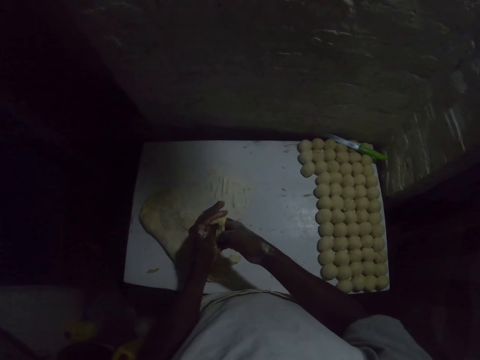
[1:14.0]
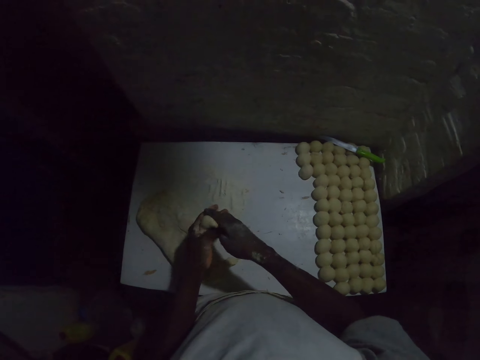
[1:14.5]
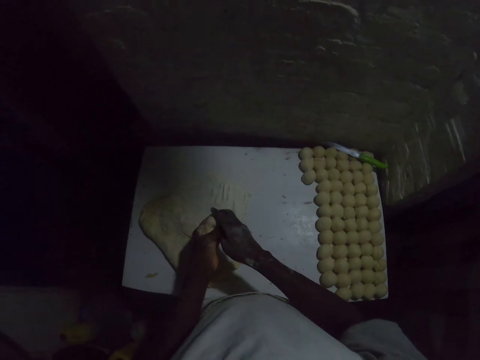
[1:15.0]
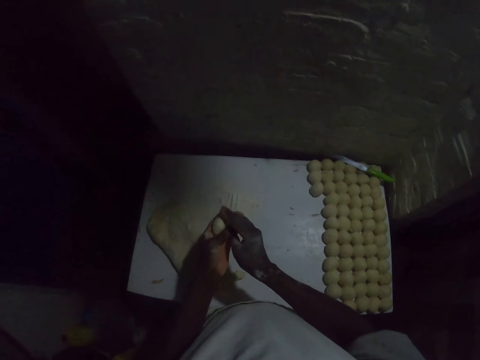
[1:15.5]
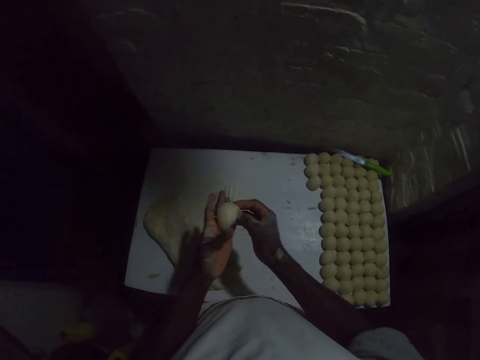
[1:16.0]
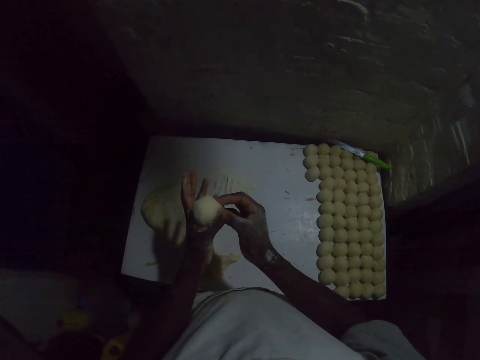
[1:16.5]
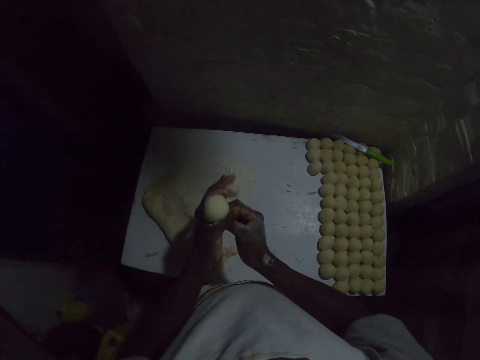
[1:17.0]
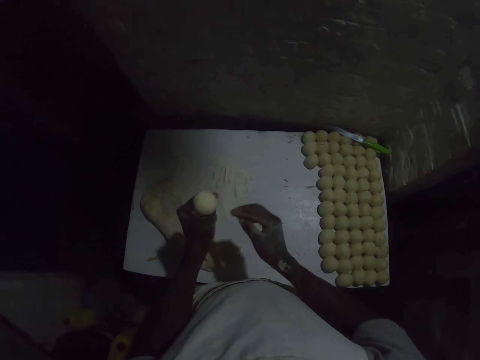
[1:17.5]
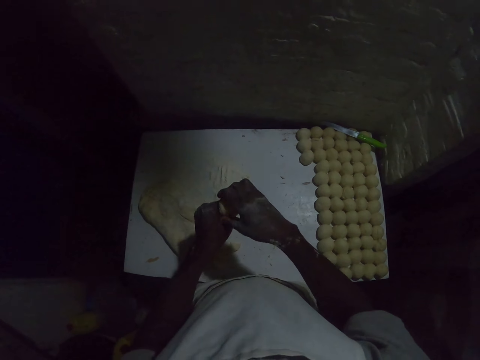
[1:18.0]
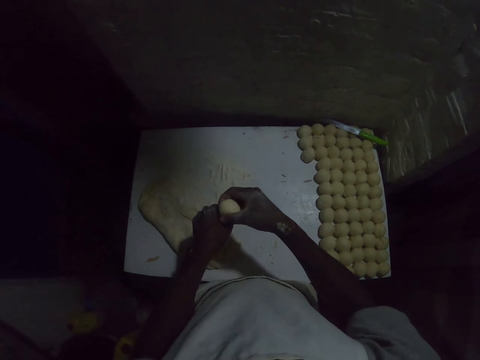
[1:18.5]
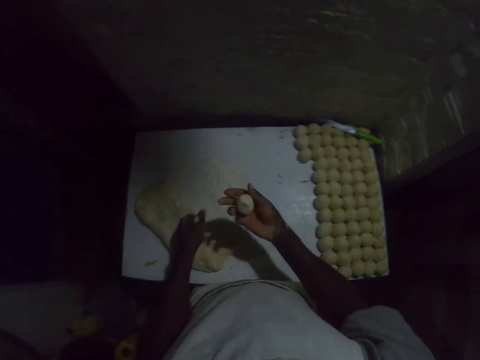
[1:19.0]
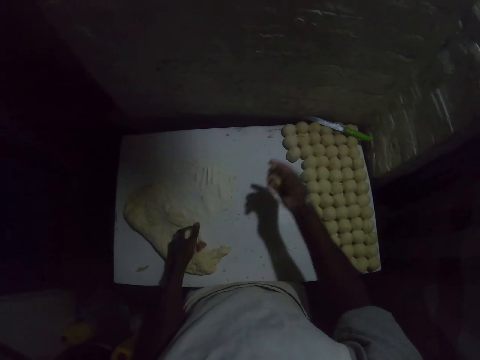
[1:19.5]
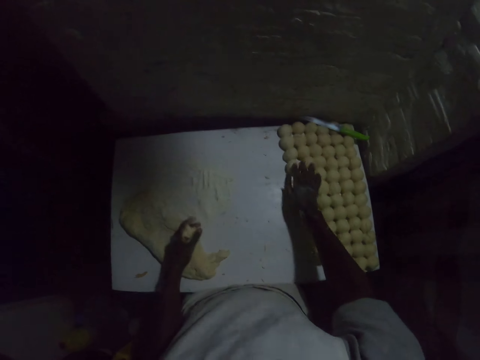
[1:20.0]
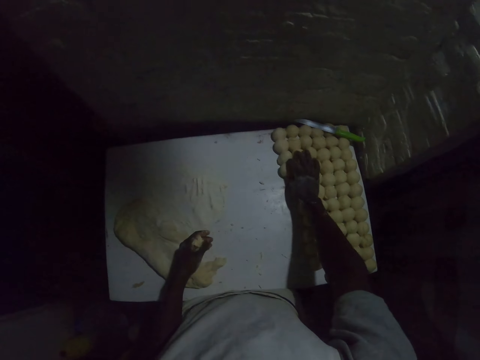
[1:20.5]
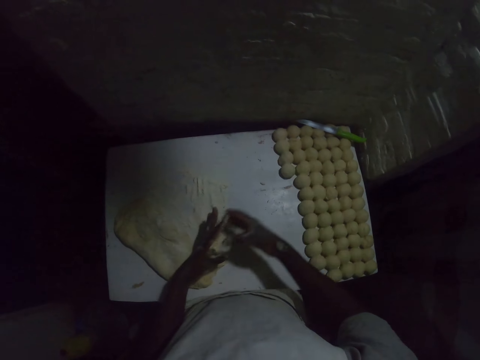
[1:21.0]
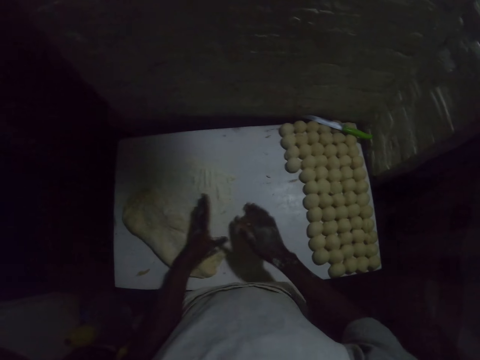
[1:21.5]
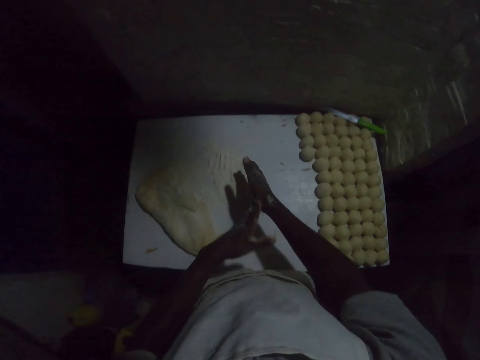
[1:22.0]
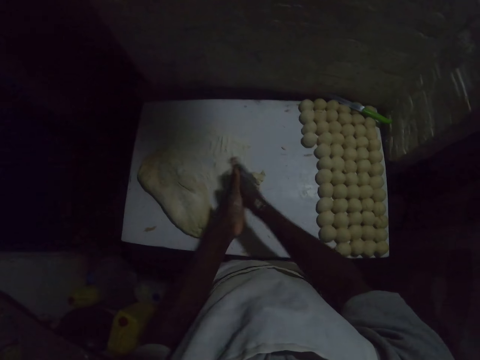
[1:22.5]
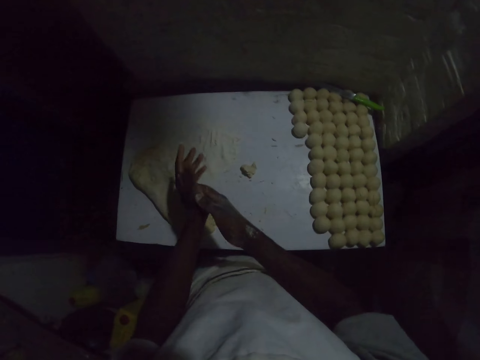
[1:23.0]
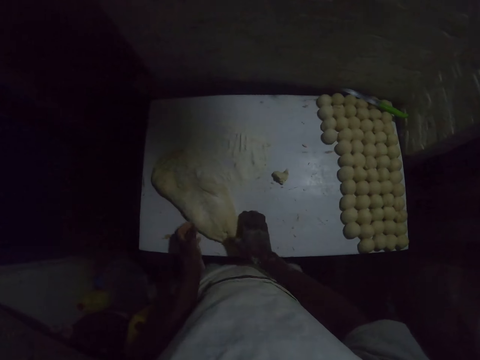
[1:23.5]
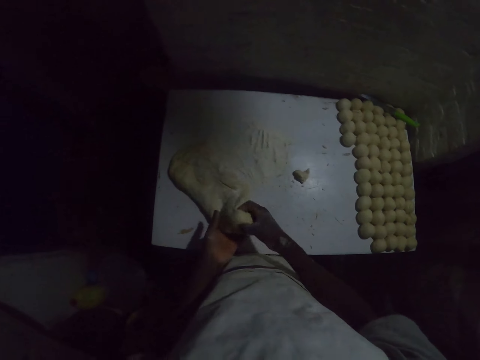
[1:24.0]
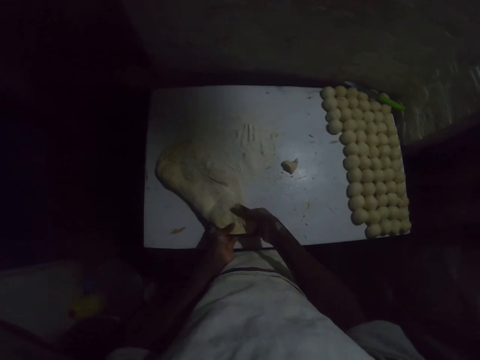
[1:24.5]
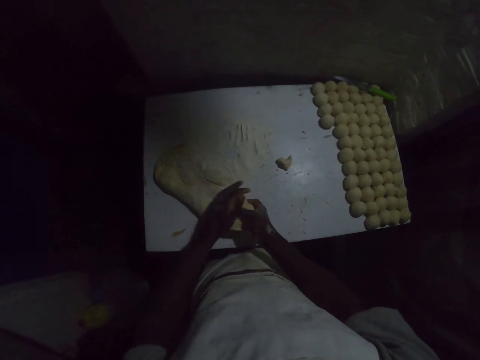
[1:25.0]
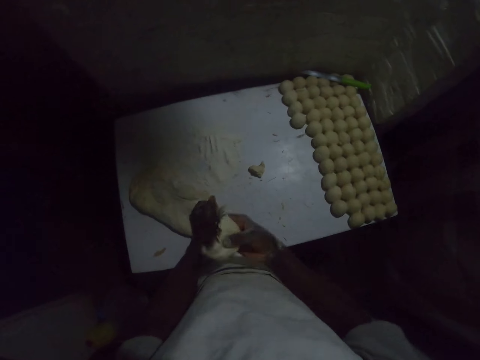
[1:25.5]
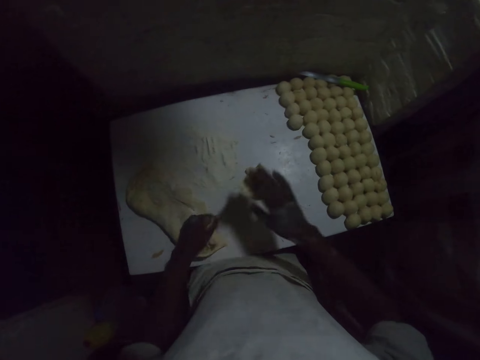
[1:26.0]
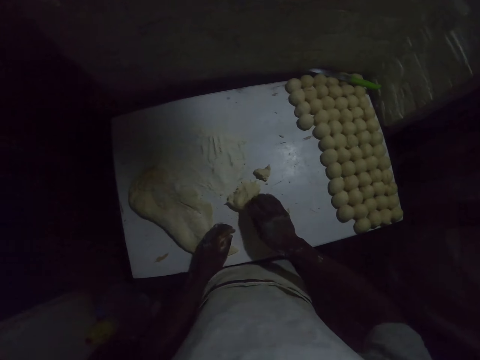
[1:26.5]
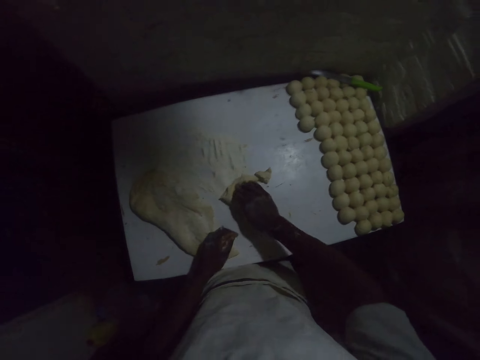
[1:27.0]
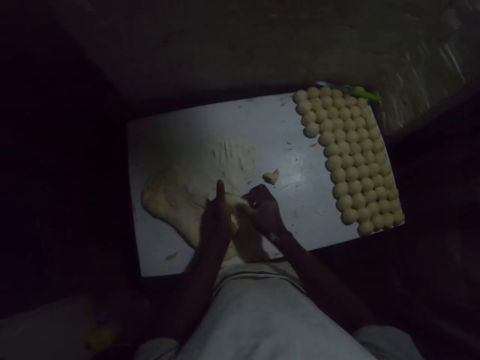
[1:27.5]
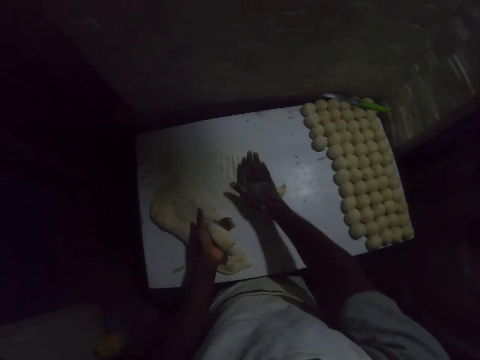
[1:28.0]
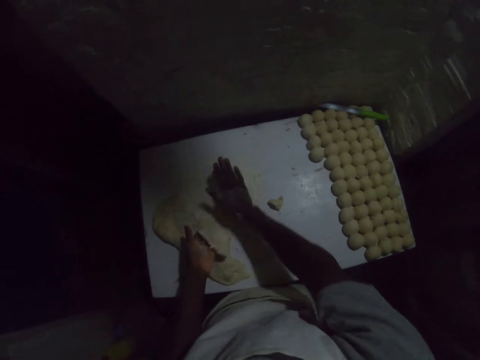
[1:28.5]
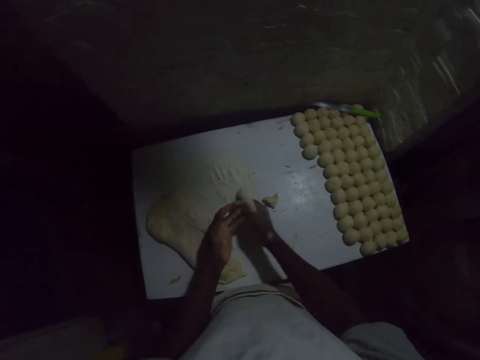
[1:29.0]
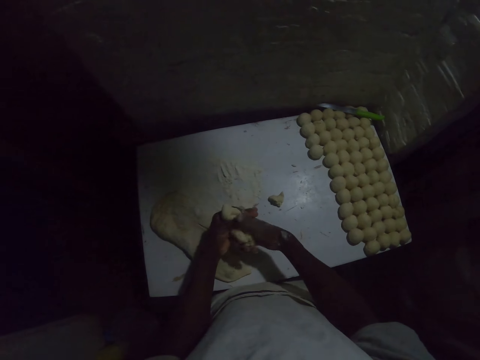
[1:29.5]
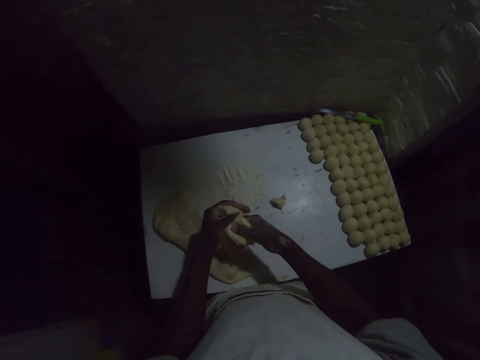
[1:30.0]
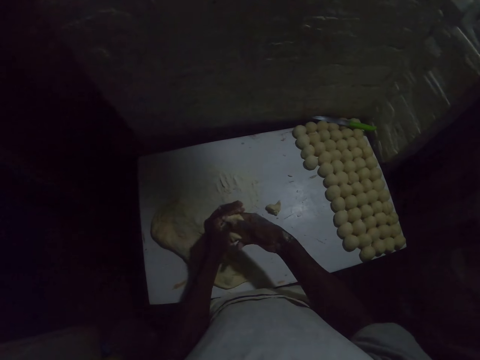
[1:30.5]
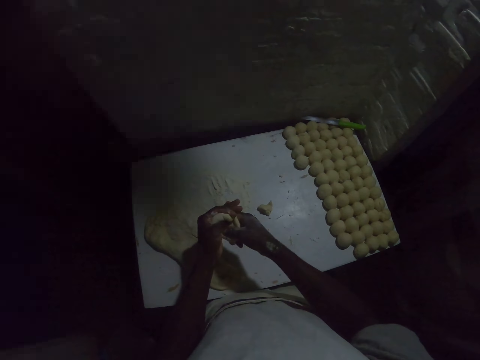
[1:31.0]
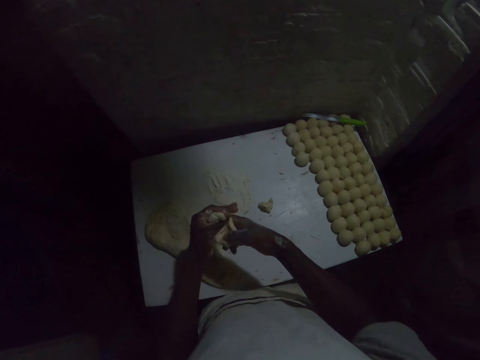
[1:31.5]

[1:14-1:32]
The camera wearer makes a ball from the dough. They put down the dough on the table. They roll the dough with both hands. They rub hands together. They cut the dough with both hands. They put the dough on the table. They roll the dough on the hand.

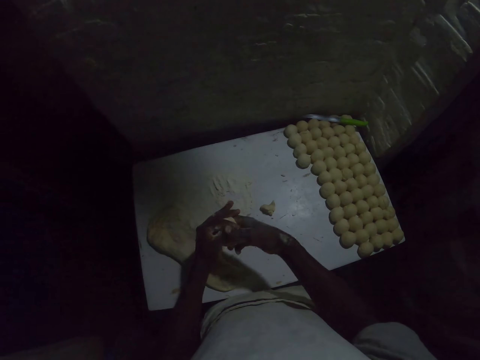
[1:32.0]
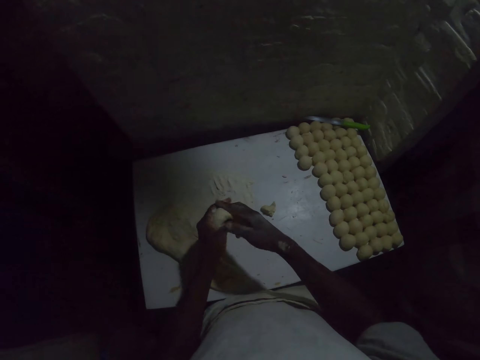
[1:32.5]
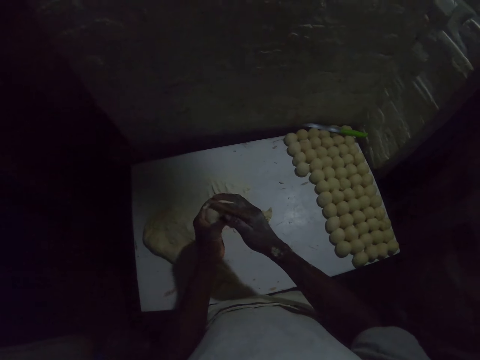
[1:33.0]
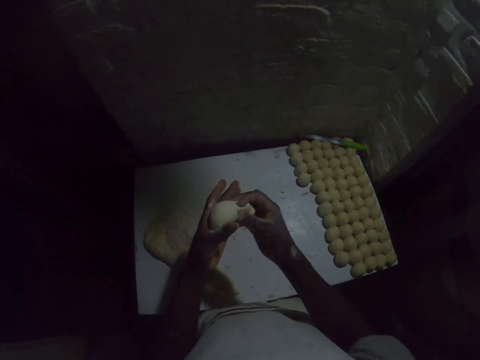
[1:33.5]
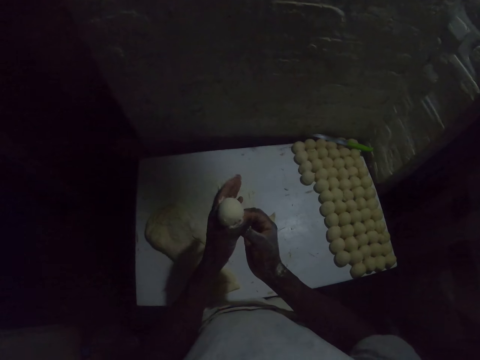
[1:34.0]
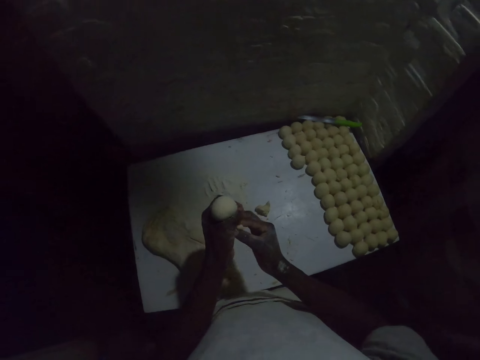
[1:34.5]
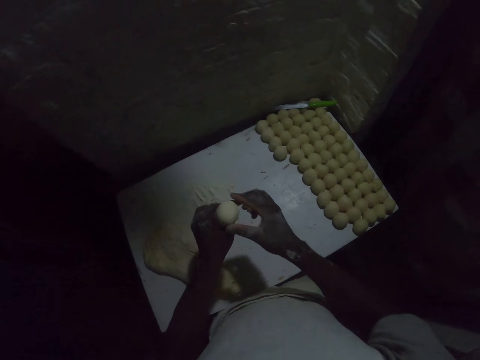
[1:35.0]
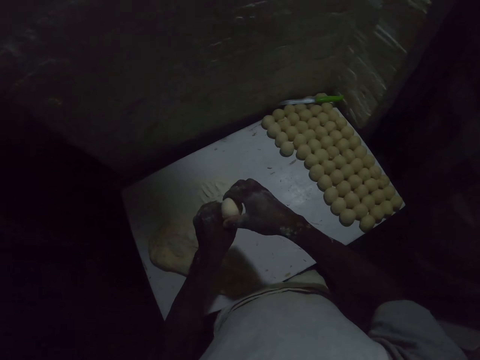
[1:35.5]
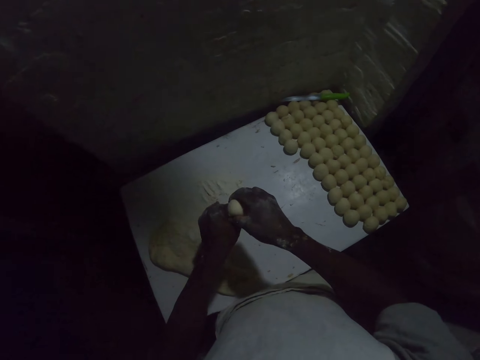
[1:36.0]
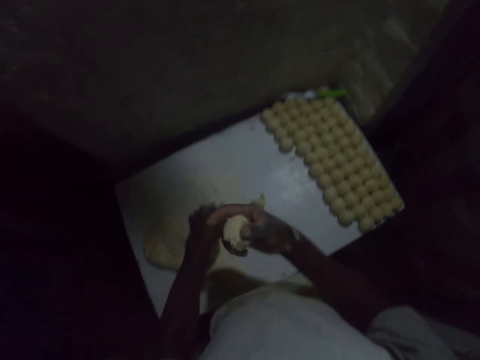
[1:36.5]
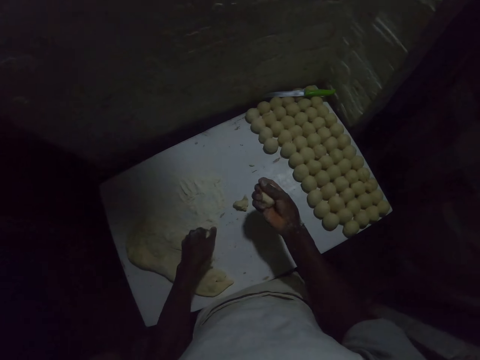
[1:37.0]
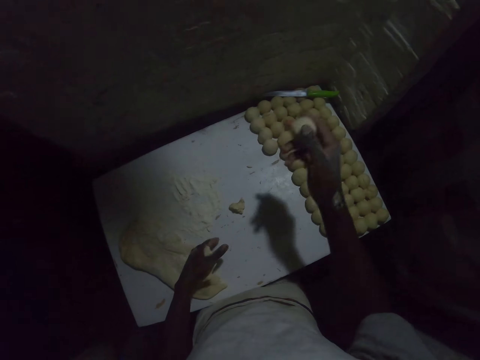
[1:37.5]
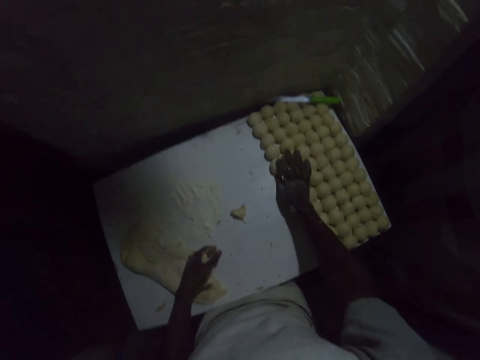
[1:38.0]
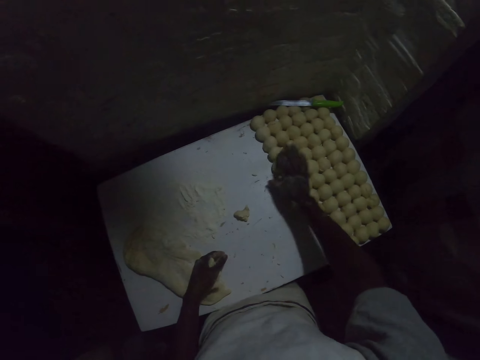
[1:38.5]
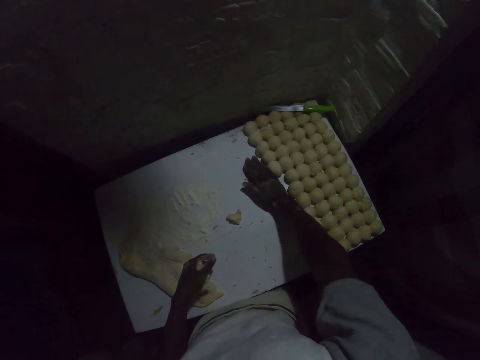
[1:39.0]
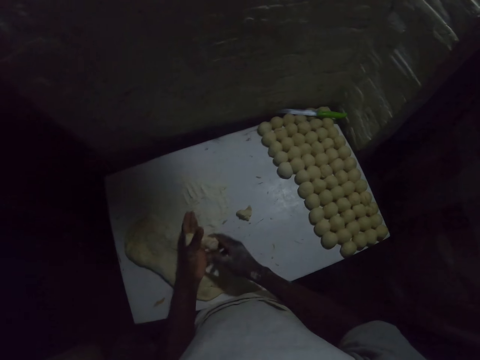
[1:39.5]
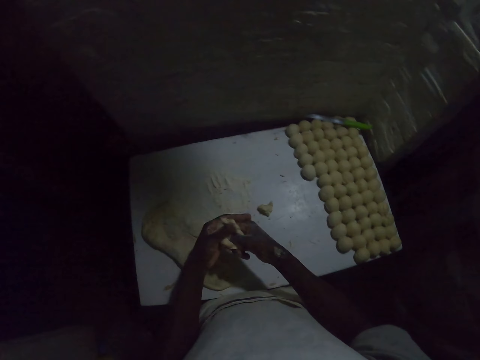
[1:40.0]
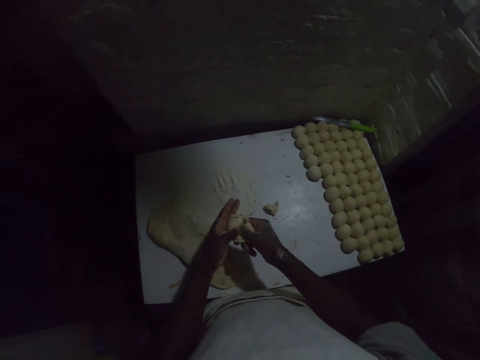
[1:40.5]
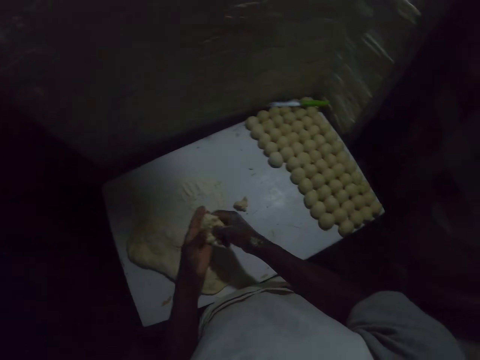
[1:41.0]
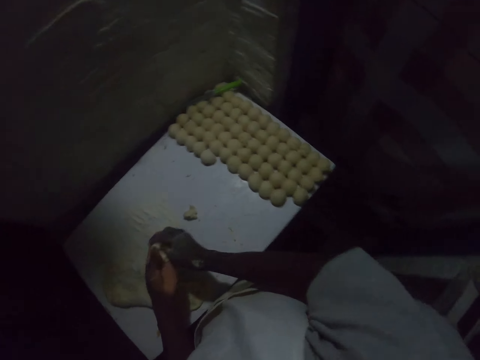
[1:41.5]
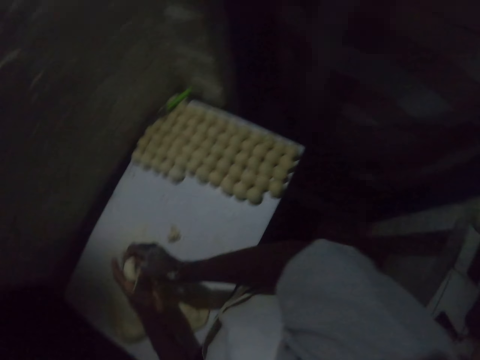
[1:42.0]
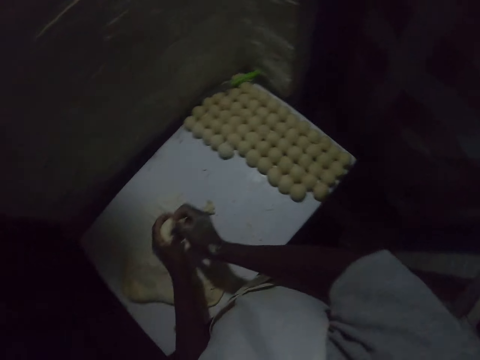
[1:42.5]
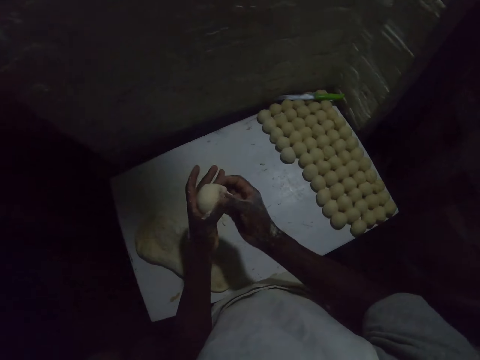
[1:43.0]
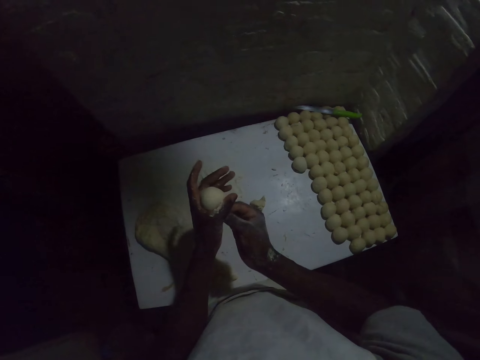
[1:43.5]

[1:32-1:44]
The camera wearer makes a ball from the dough. They cut the dough. They put the dough on the table. They roll the dough on the hand. They make a ball from the dough.
